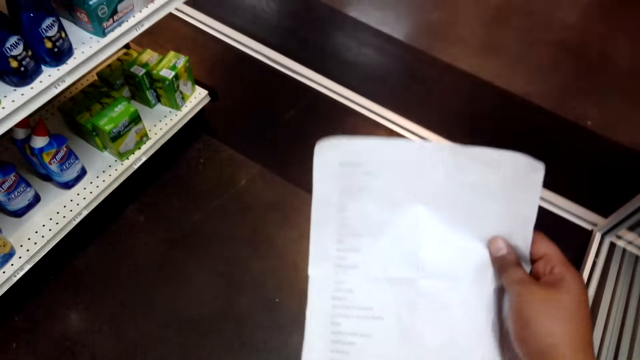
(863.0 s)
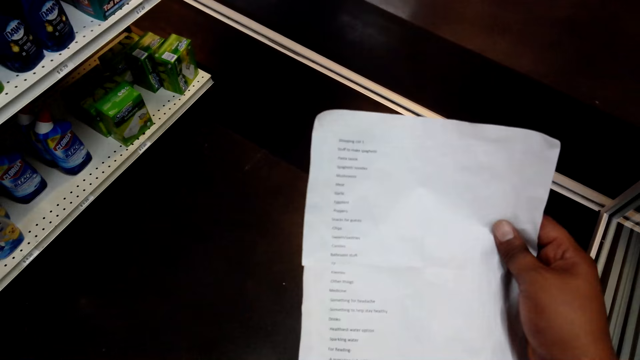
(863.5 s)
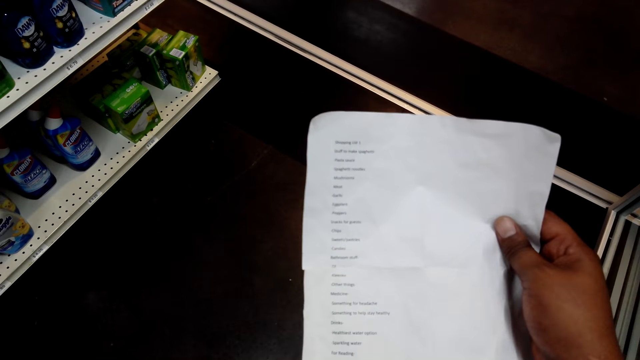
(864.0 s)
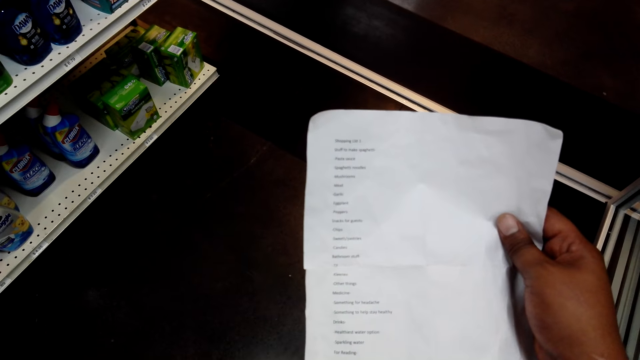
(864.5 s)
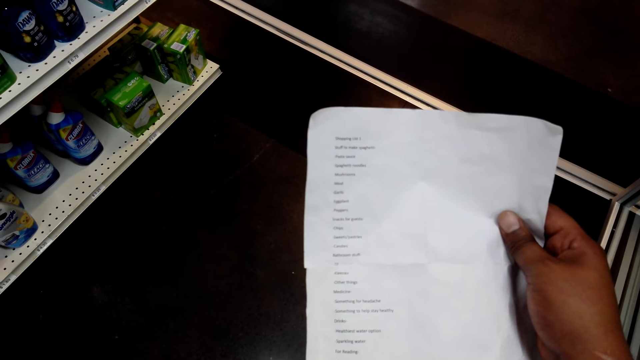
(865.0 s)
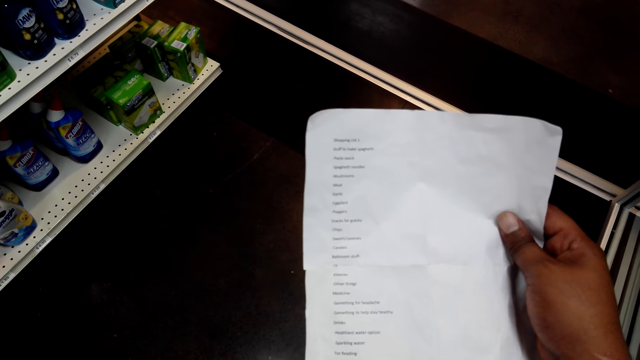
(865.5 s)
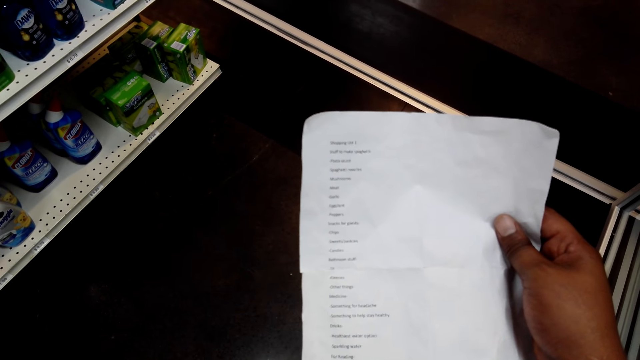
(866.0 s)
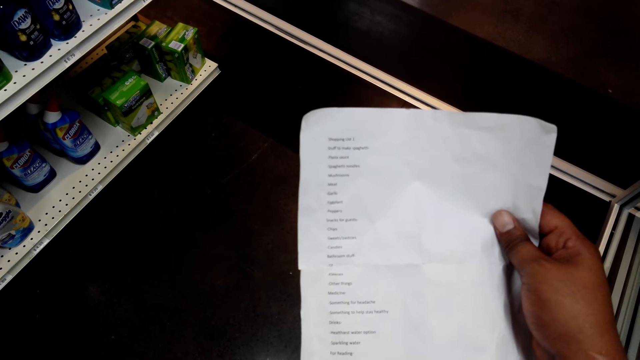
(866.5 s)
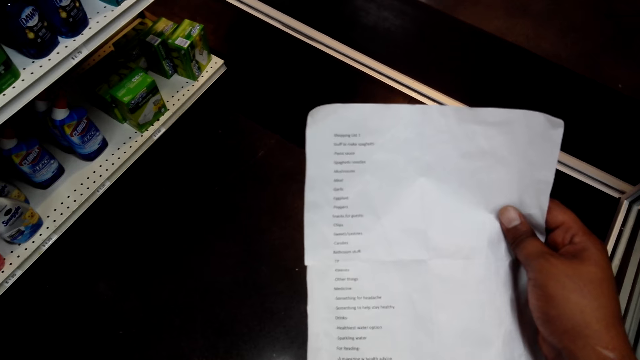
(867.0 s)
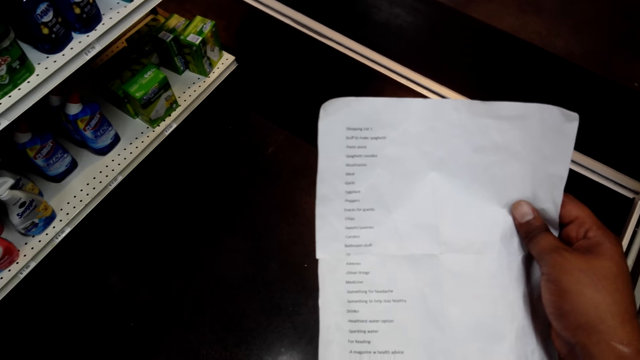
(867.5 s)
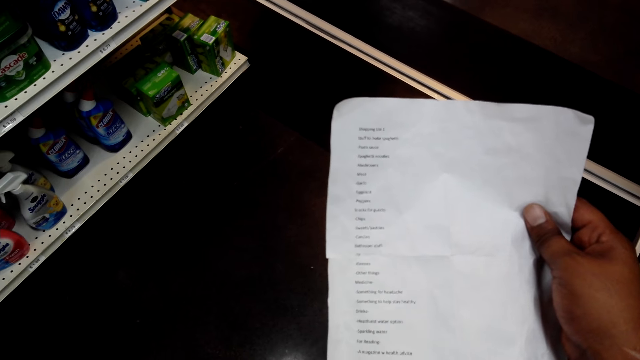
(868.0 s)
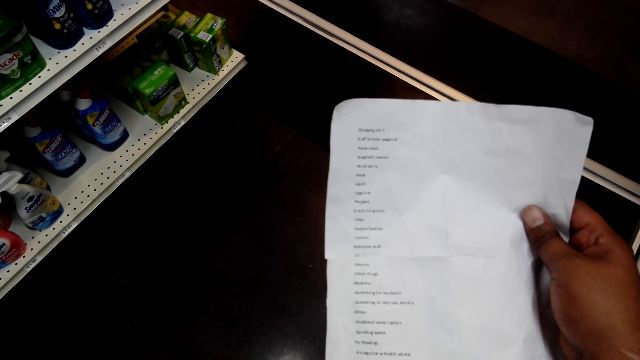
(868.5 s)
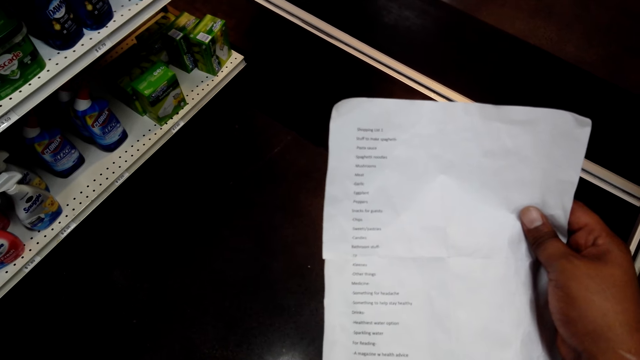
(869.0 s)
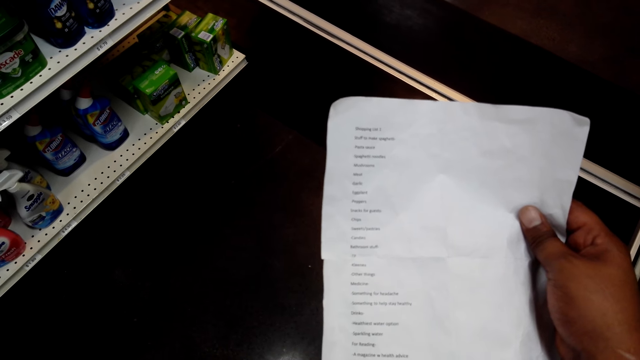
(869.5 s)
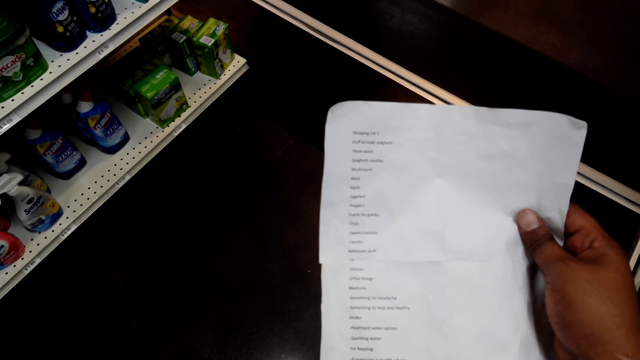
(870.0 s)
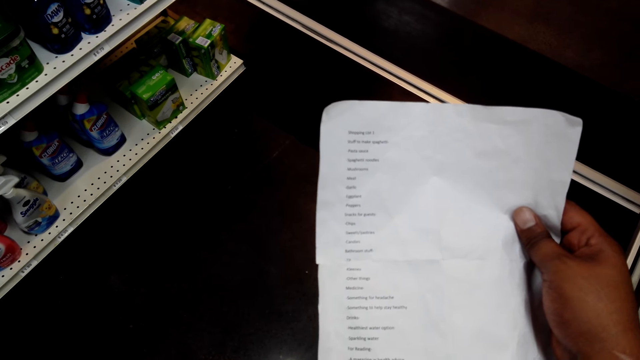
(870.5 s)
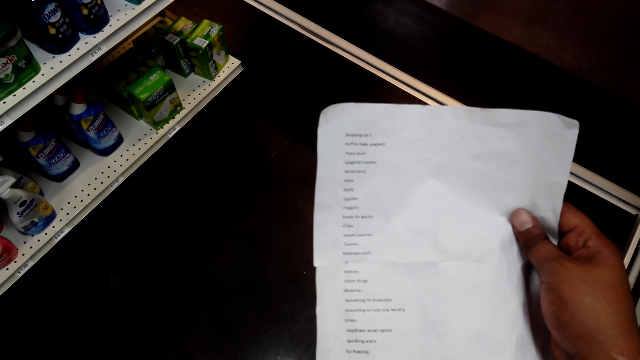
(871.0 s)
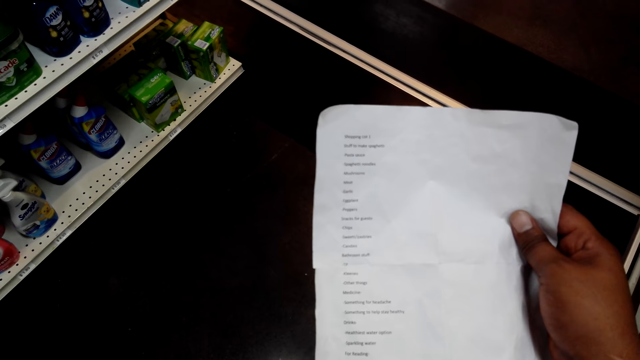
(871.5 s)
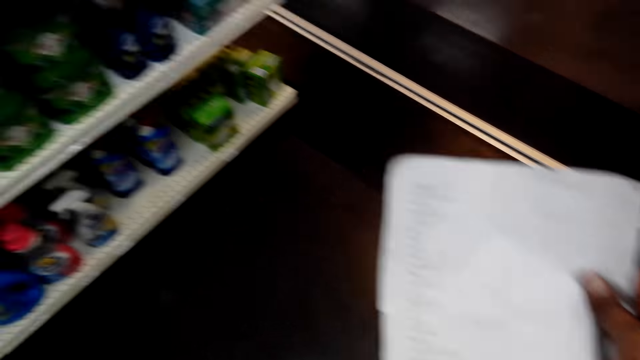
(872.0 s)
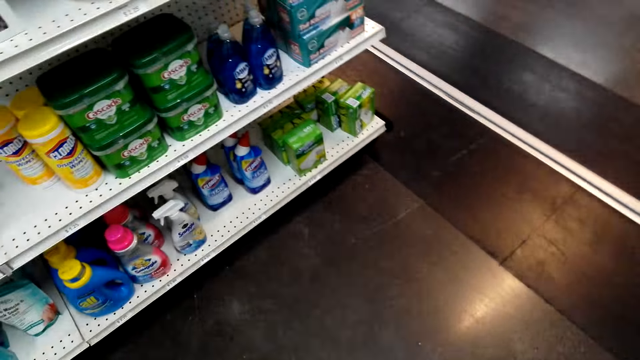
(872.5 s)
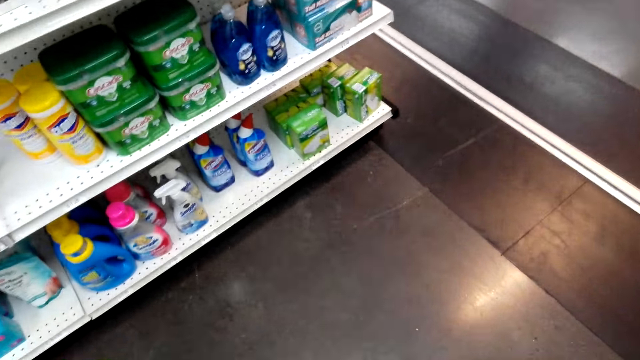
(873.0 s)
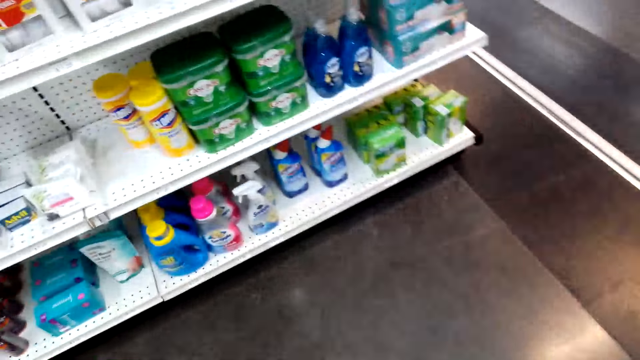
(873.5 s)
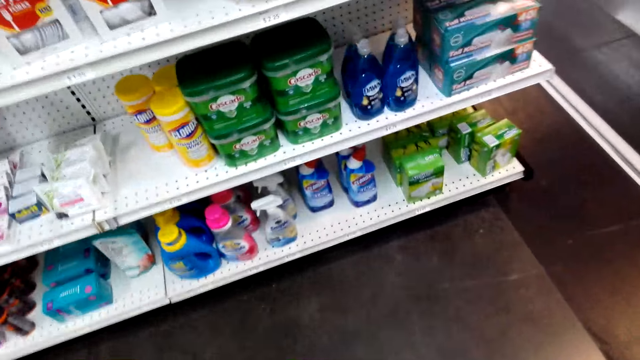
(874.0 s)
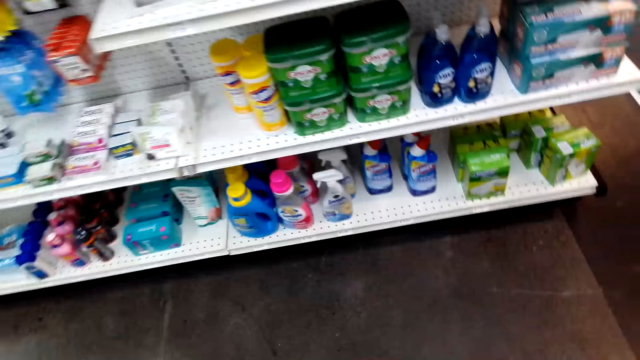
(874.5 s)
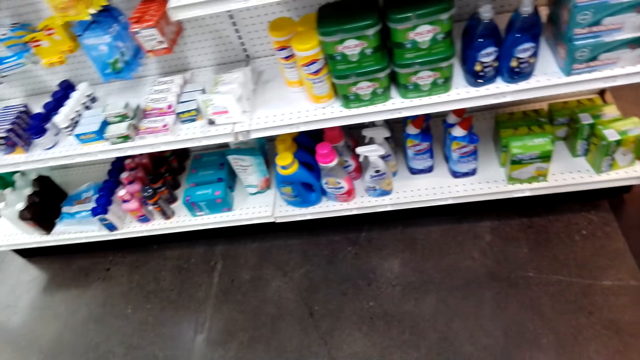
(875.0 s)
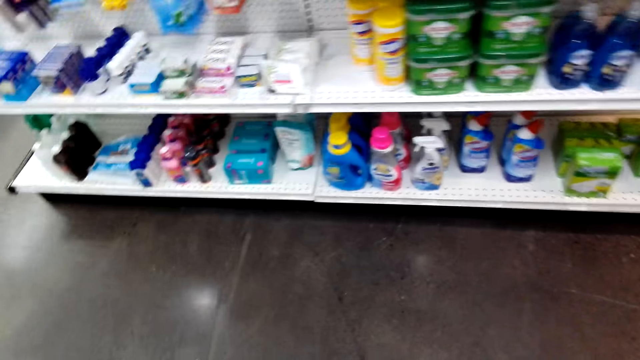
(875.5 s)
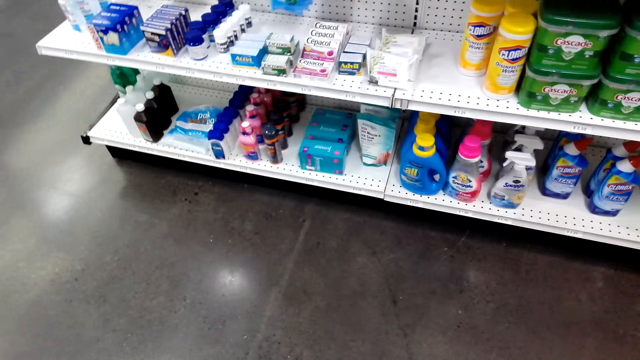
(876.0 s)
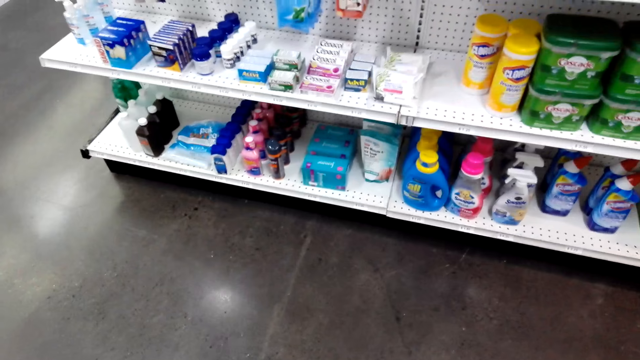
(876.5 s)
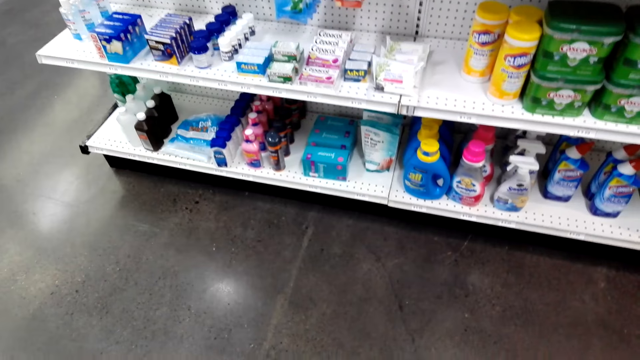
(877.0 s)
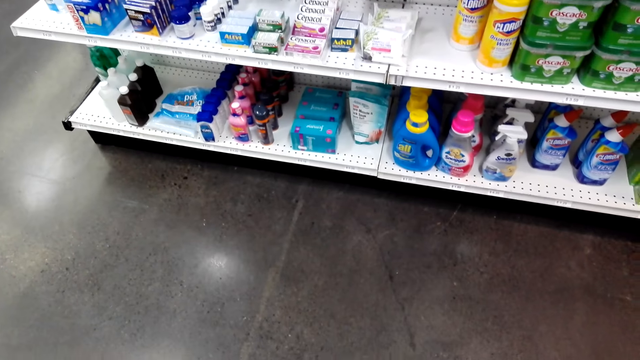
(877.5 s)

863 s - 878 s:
The camera wearer reads the paper. They put the paper away and look around.

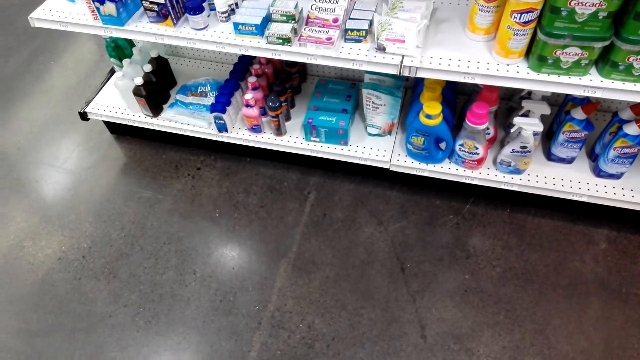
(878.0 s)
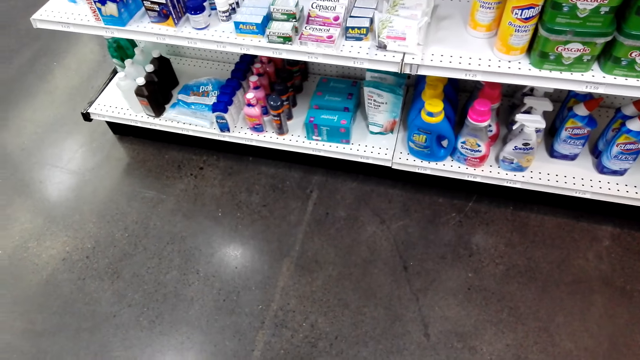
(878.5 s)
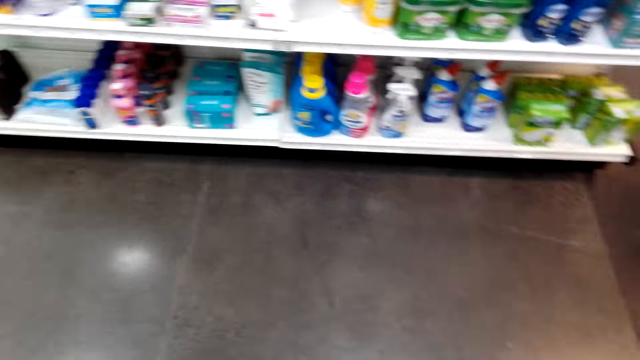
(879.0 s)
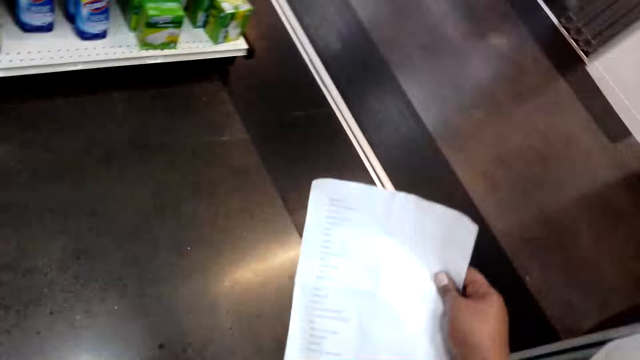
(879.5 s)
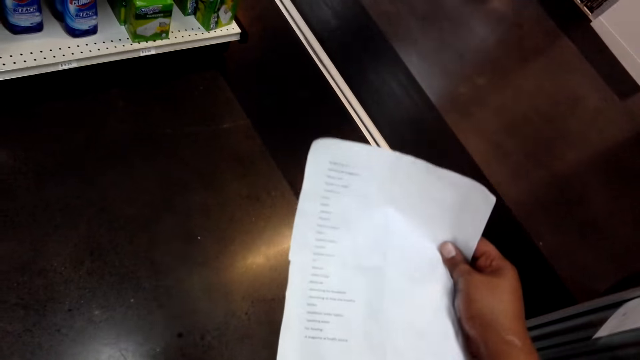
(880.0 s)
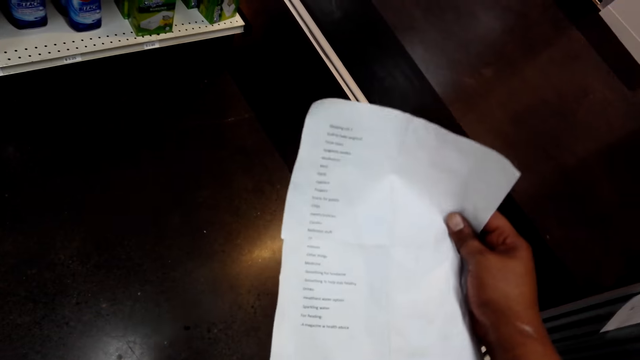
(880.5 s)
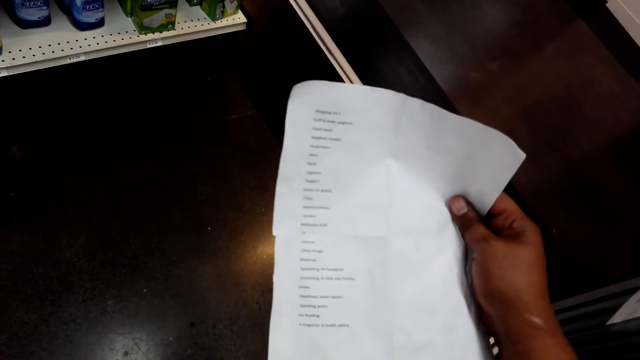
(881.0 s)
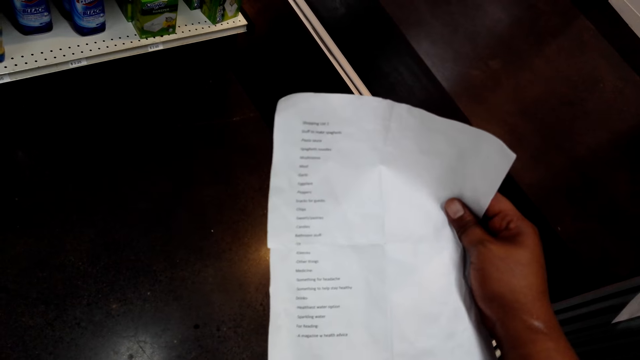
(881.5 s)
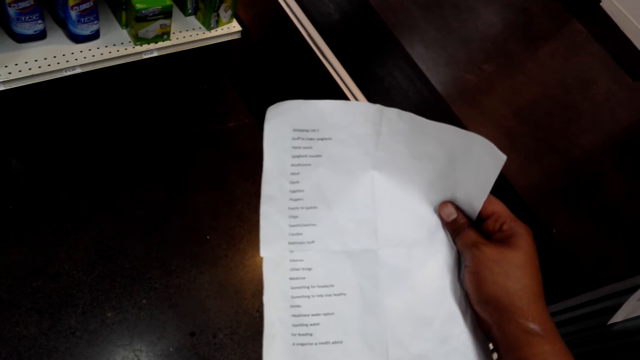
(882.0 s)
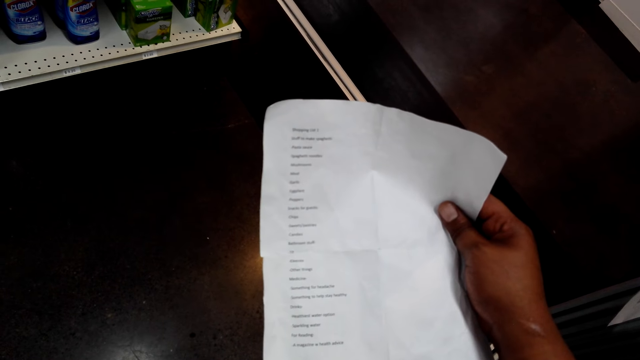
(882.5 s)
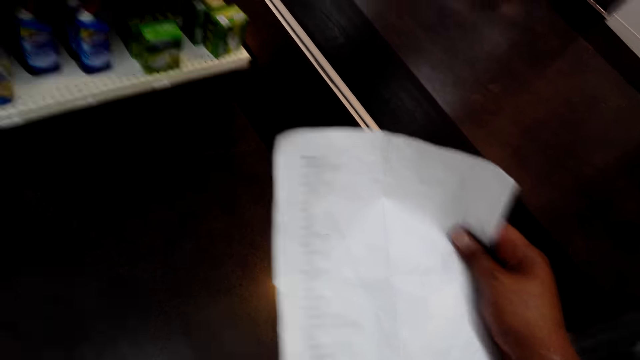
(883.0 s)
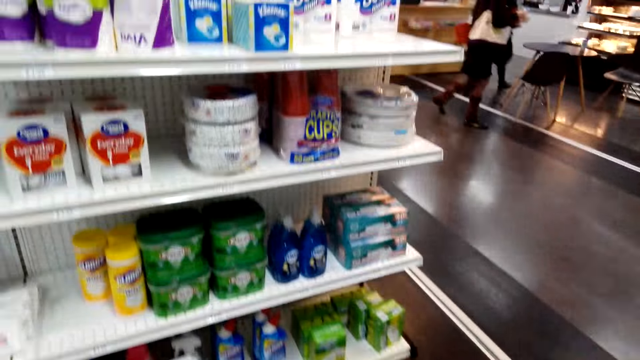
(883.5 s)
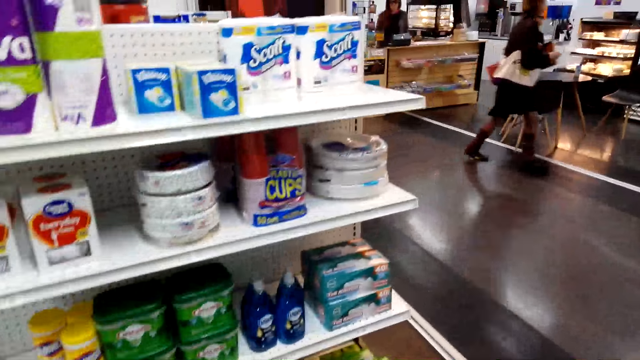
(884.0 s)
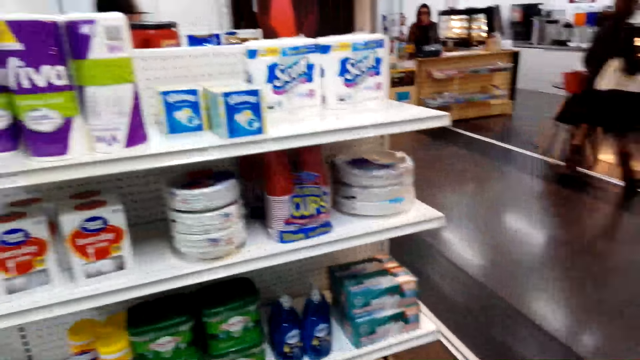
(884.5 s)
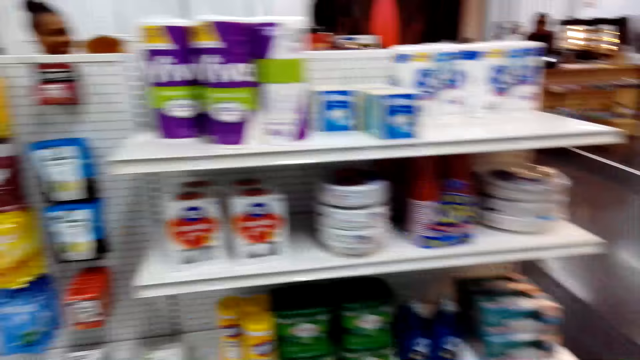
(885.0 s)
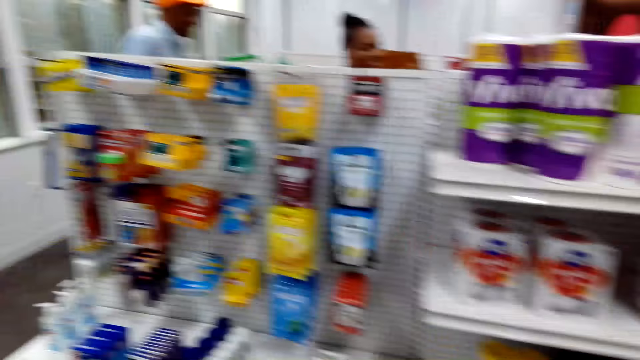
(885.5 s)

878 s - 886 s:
The camera wearer checks the paper. They put the paper away.
